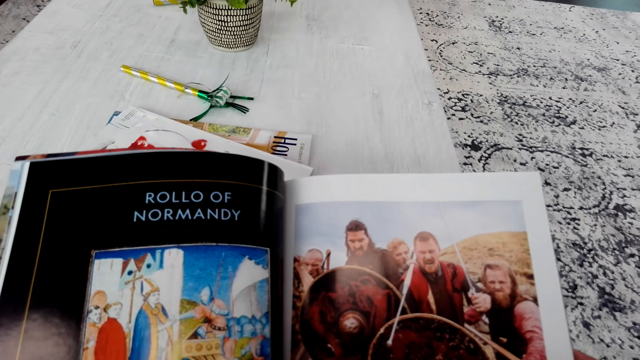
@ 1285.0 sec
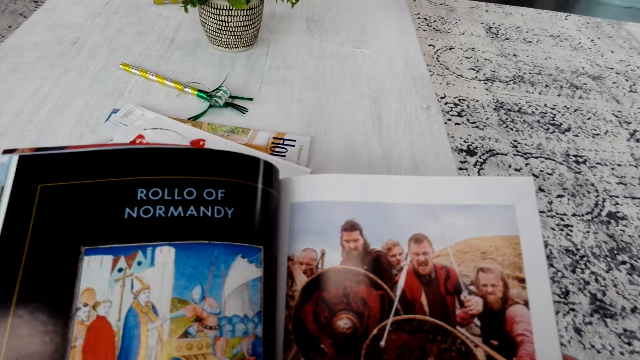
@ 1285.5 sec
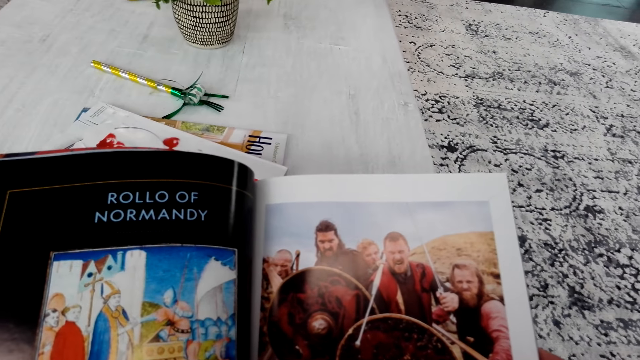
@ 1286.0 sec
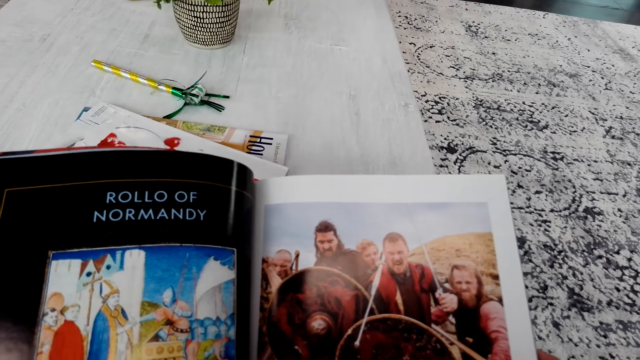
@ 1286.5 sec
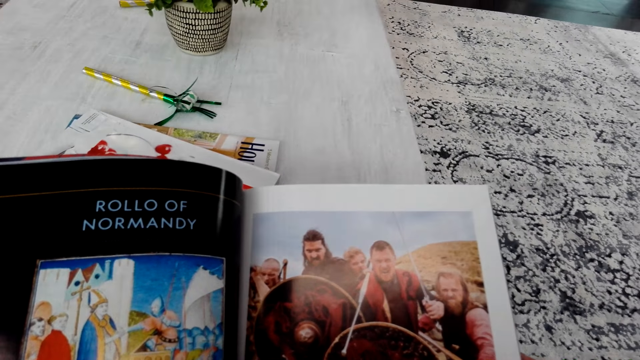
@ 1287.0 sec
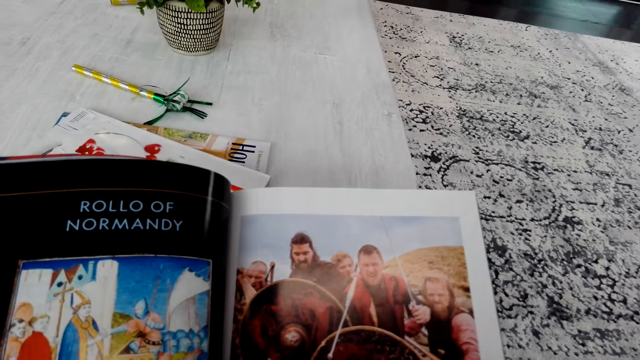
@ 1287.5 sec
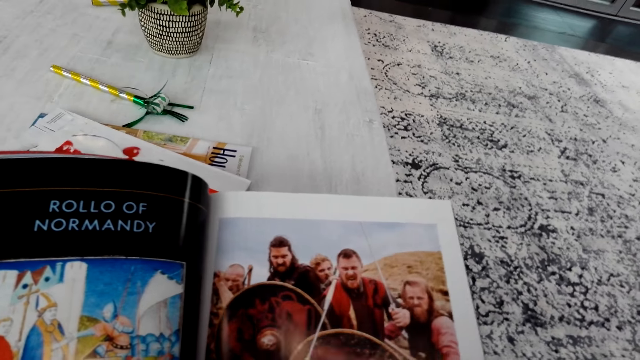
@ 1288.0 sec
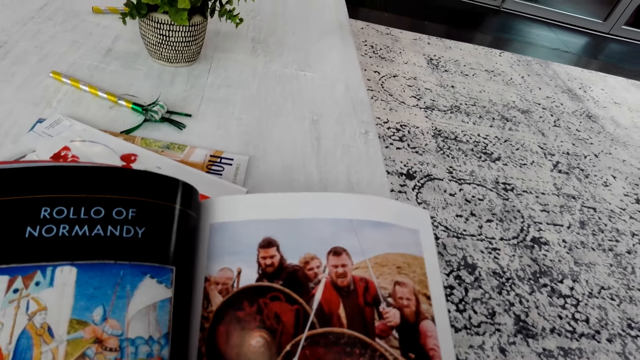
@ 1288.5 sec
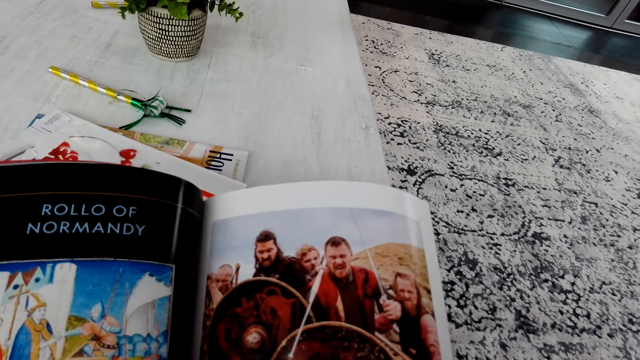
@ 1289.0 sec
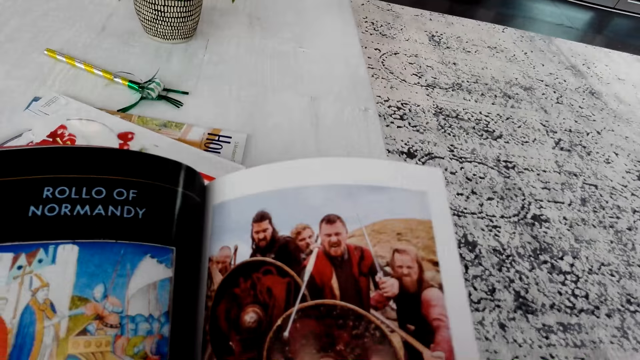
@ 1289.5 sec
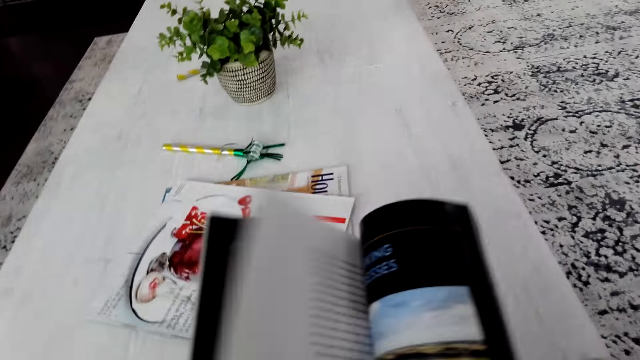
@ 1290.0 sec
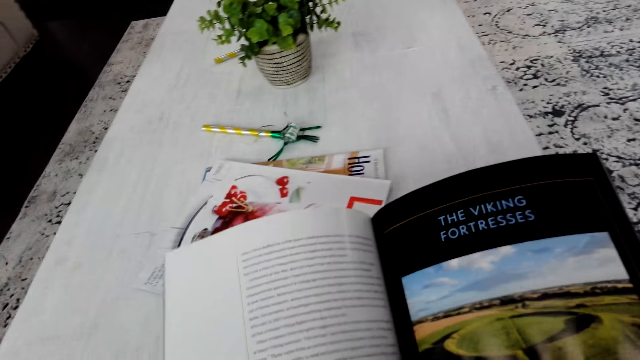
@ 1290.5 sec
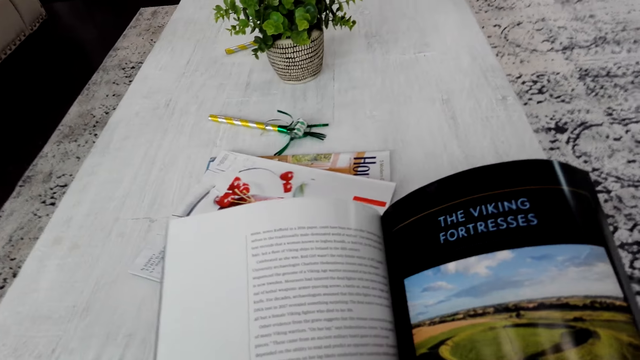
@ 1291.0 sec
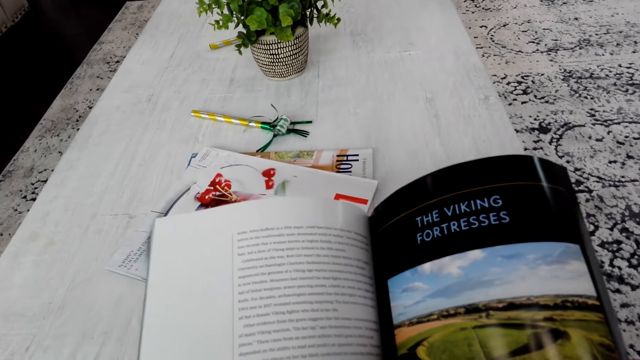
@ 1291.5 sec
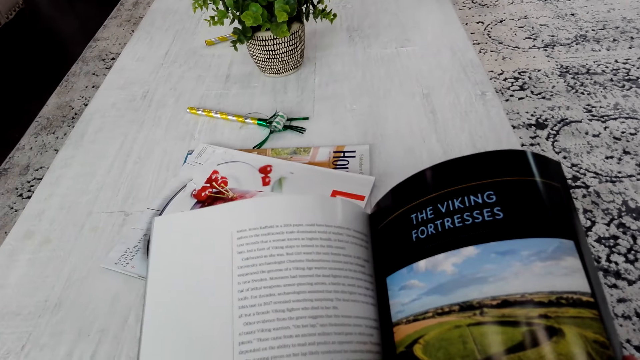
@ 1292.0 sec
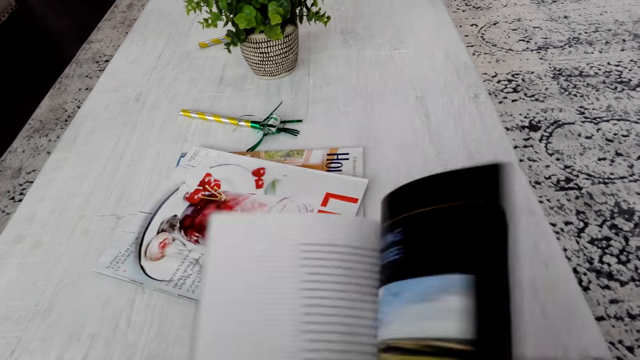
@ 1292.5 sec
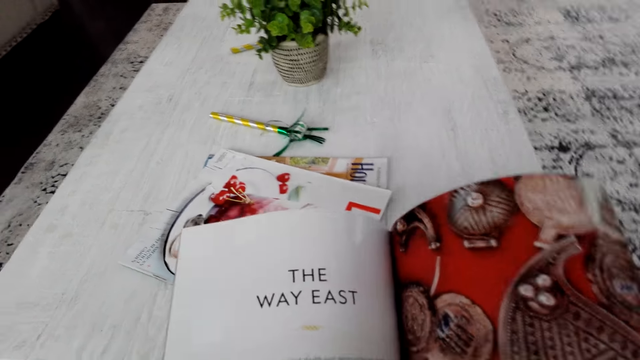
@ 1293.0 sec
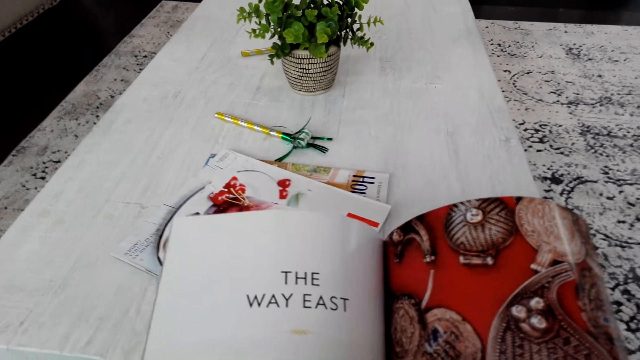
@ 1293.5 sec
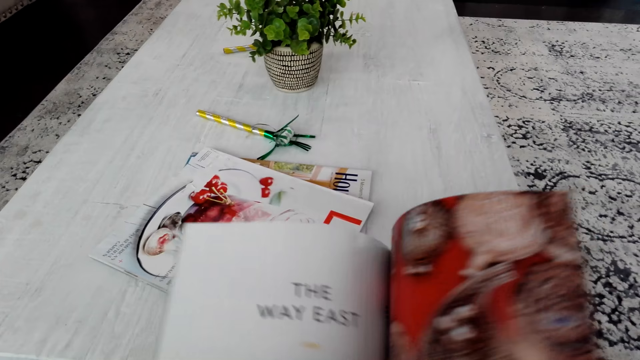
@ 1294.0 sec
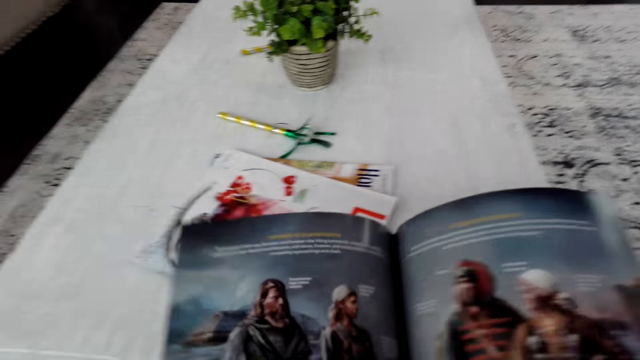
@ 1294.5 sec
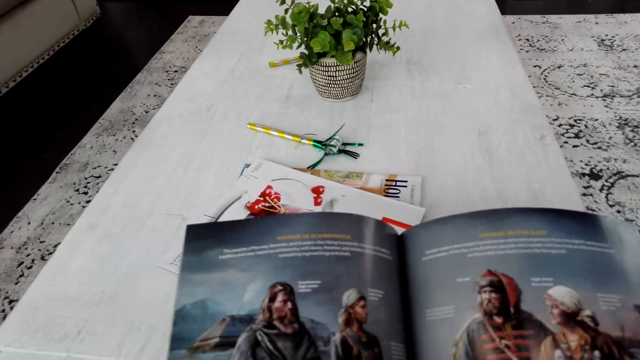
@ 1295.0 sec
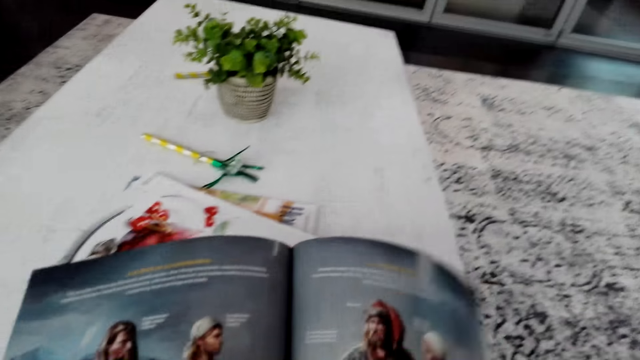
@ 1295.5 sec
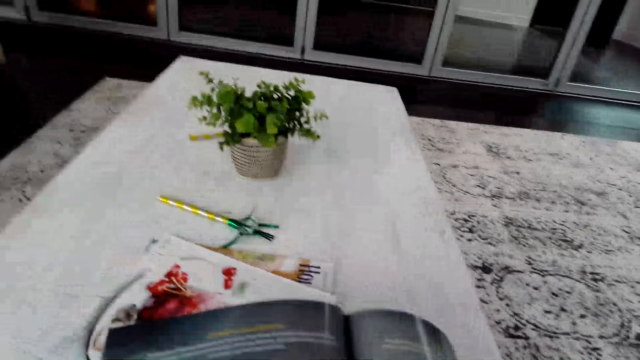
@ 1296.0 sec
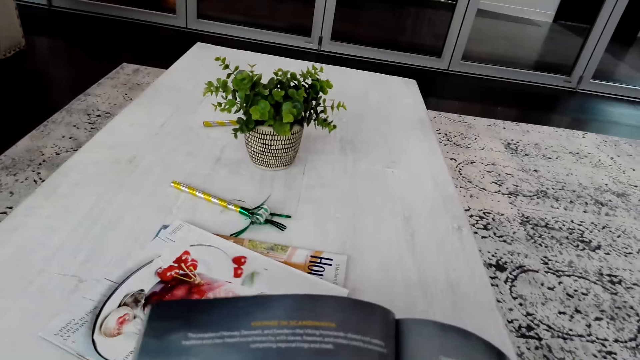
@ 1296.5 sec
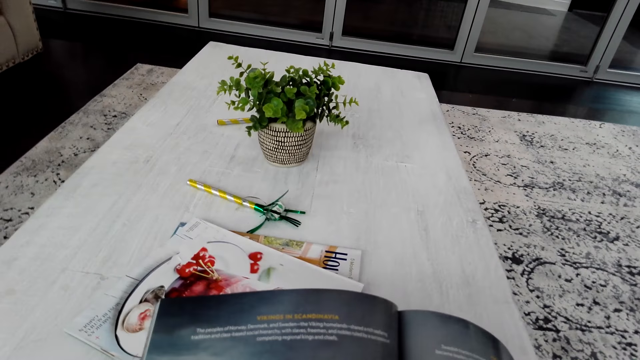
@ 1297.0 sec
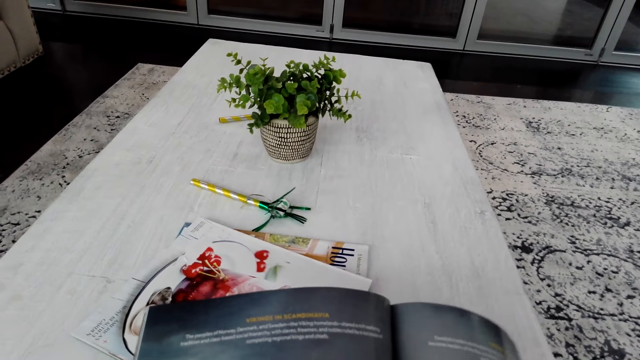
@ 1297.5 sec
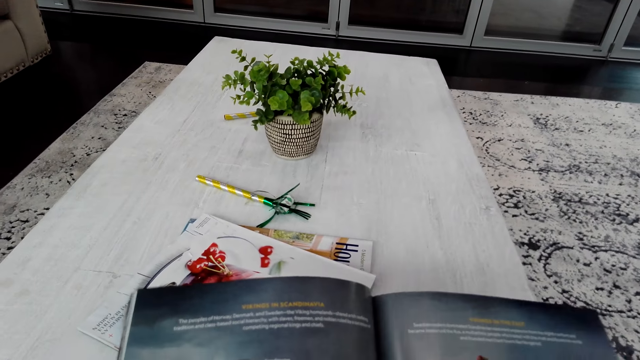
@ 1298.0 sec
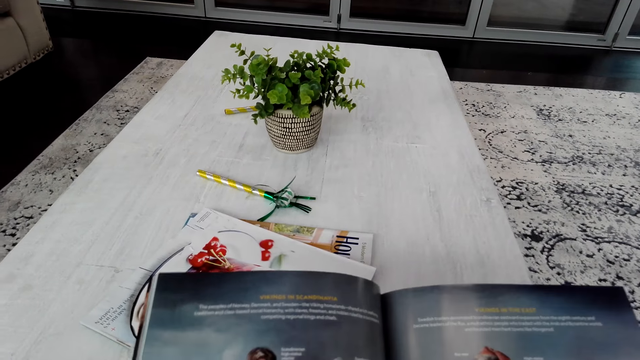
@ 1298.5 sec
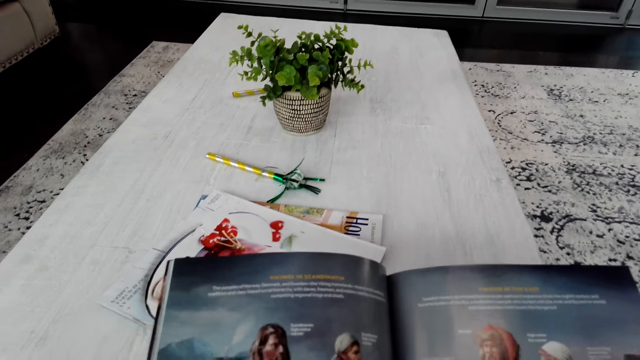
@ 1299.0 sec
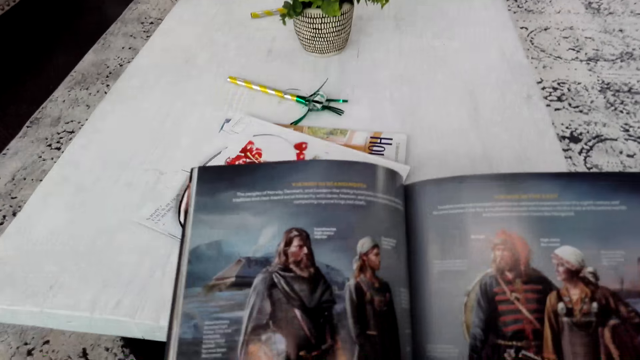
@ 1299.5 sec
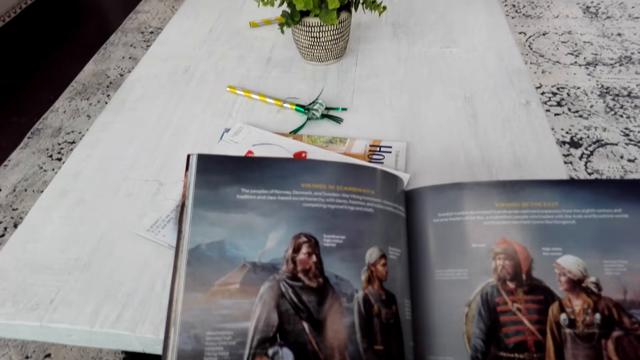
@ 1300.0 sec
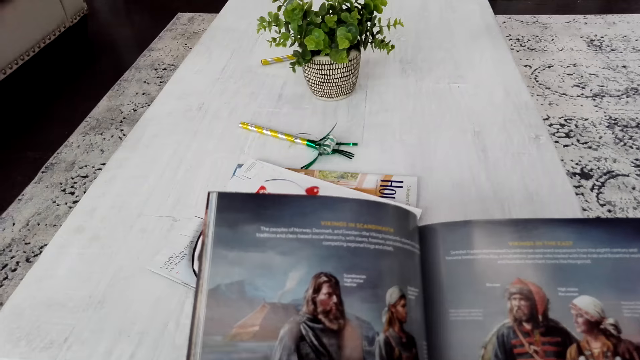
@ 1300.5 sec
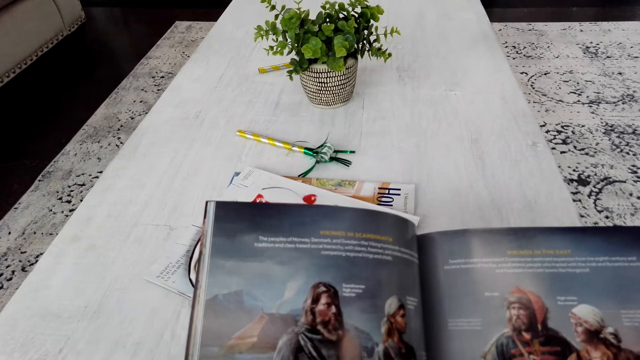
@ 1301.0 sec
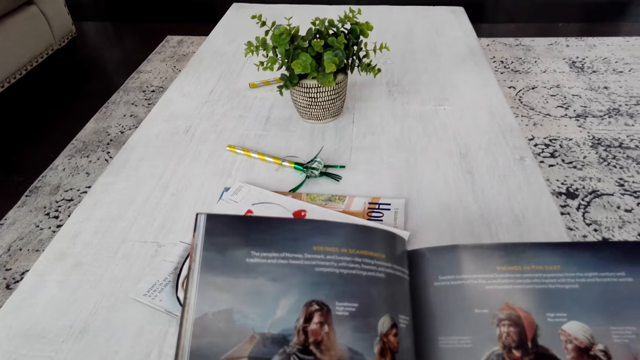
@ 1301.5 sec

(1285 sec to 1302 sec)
The camera wearer turns a page in the book. They turn a page in the book repeatedly. They read the book.

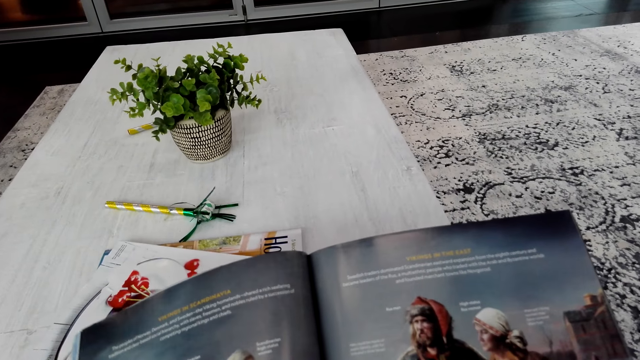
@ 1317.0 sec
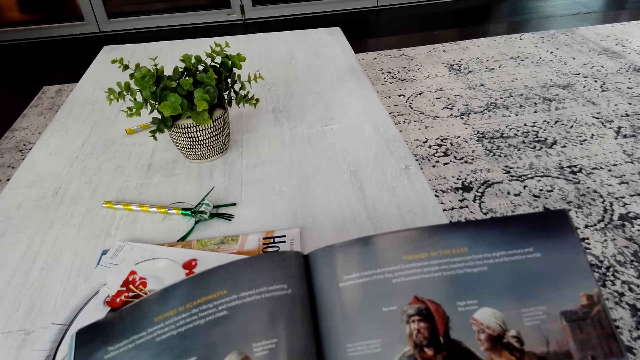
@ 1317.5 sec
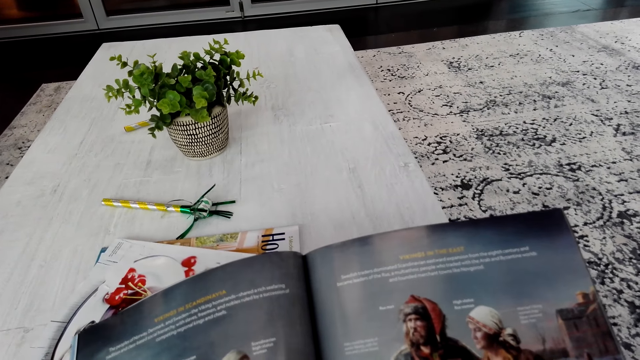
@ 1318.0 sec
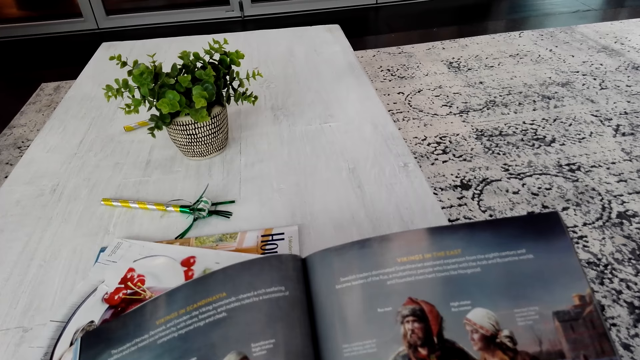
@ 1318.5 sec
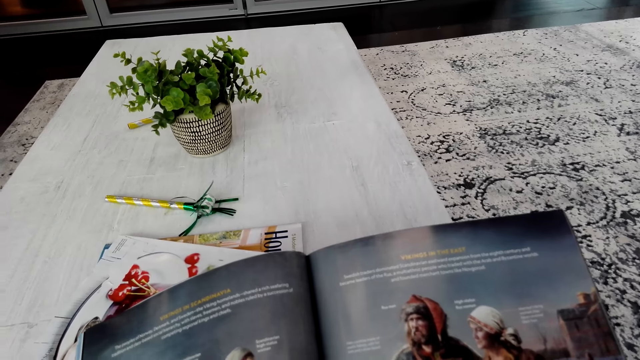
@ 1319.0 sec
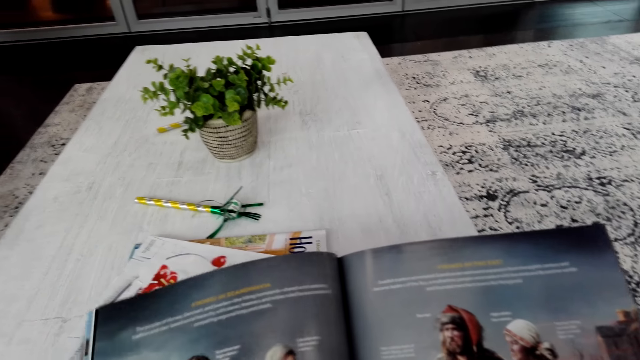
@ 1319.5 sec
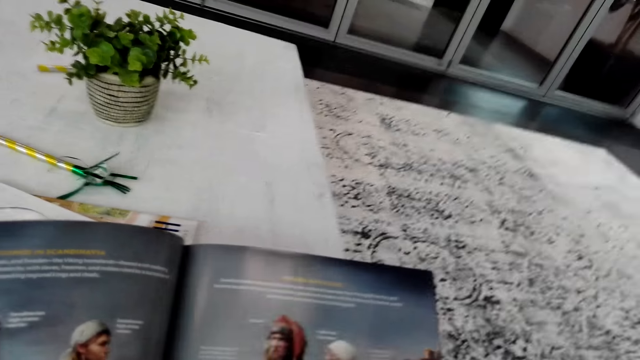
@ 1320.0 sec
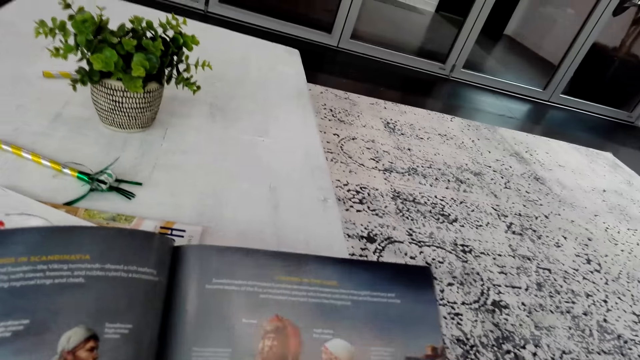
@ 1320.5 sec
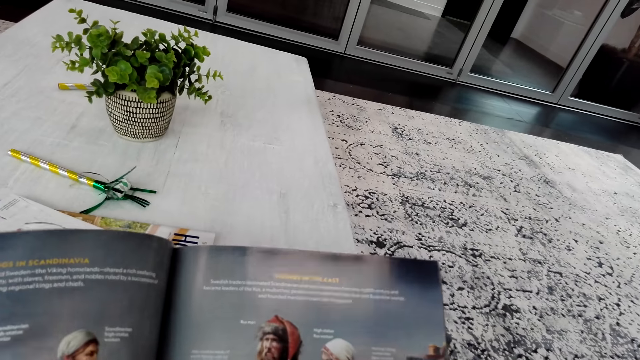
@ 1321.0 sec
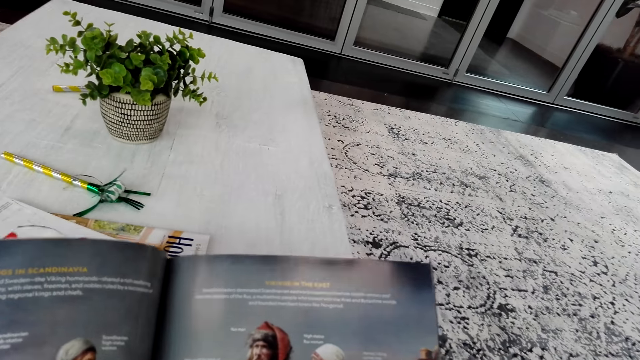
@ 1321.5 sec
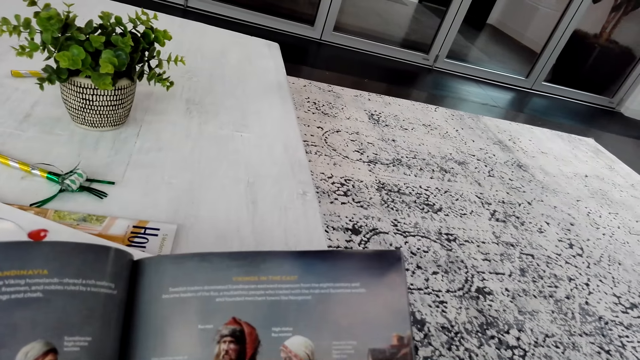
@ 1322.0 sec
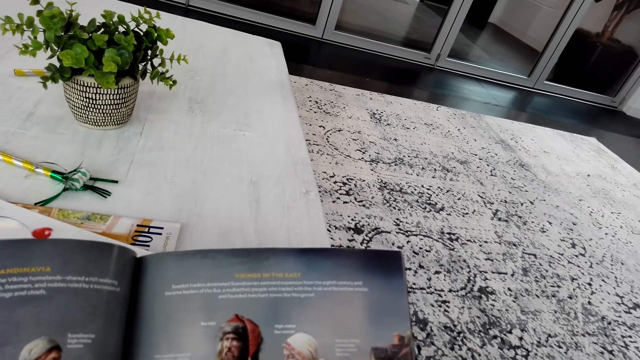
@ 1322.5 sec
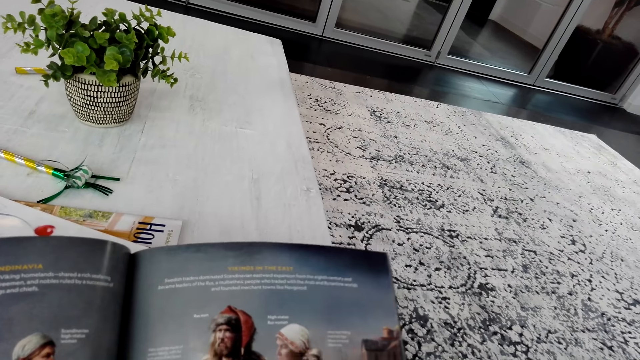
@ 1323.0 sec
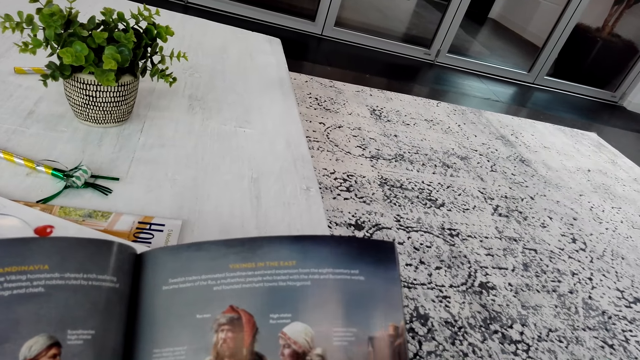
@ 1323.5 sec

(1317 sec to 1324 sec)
The camera wearer reads the magazine.
